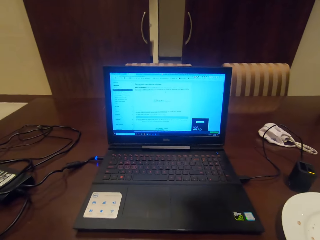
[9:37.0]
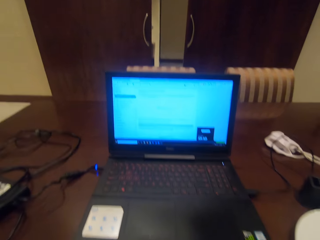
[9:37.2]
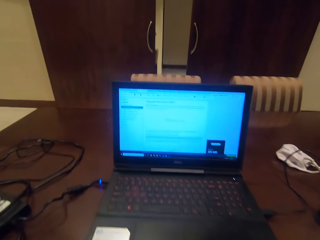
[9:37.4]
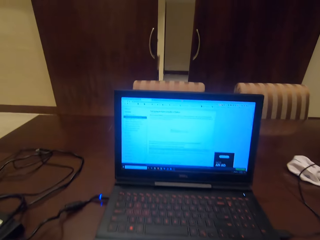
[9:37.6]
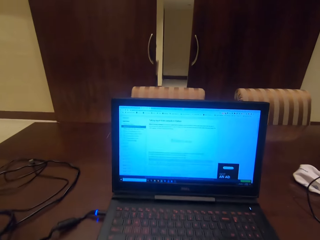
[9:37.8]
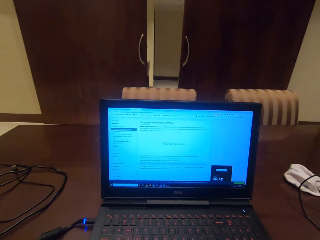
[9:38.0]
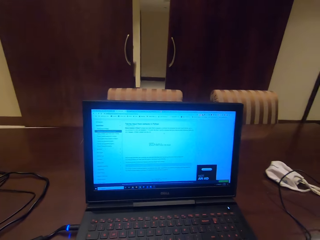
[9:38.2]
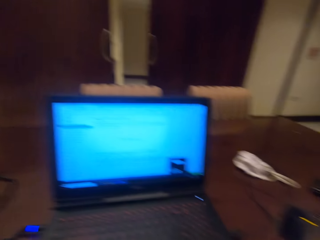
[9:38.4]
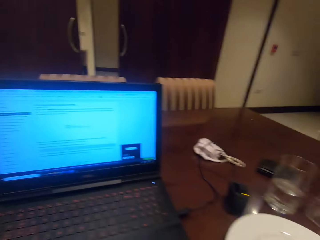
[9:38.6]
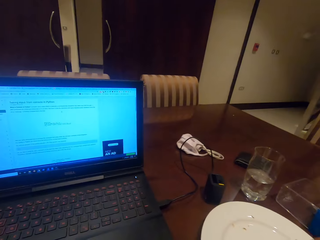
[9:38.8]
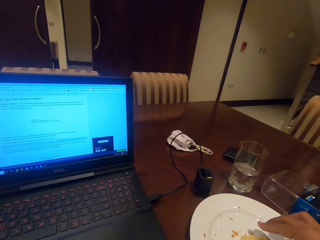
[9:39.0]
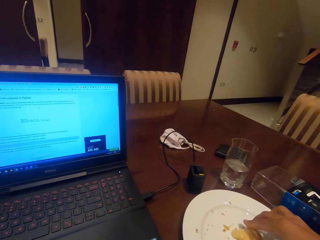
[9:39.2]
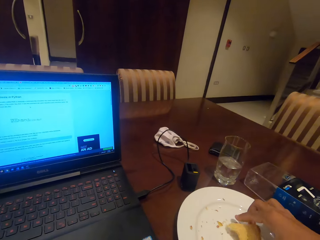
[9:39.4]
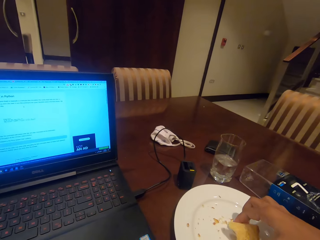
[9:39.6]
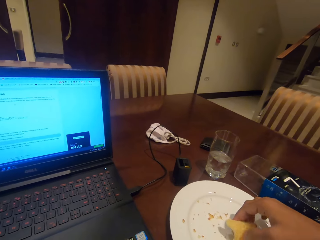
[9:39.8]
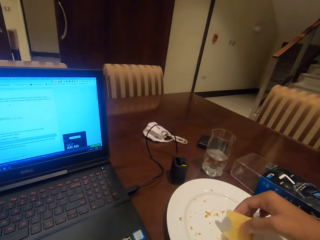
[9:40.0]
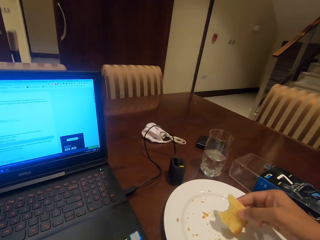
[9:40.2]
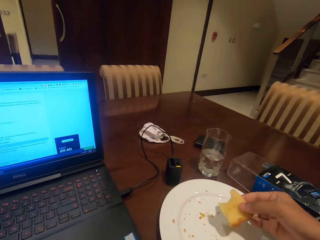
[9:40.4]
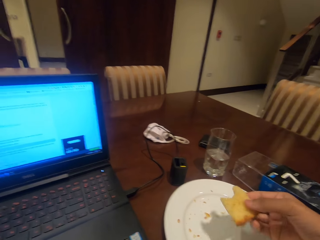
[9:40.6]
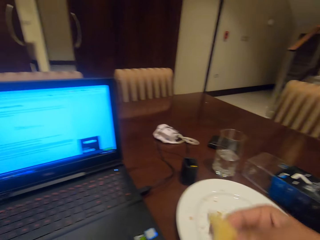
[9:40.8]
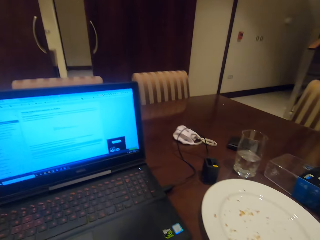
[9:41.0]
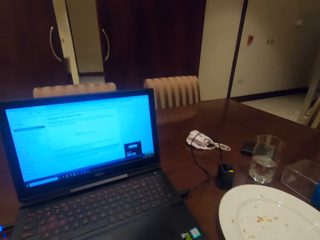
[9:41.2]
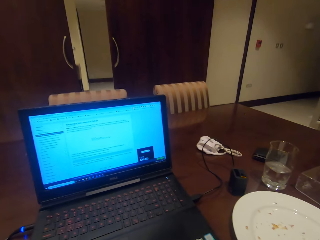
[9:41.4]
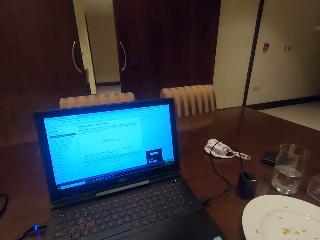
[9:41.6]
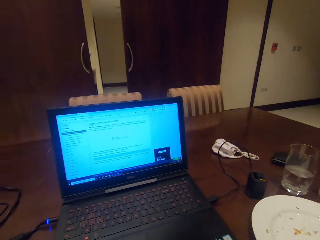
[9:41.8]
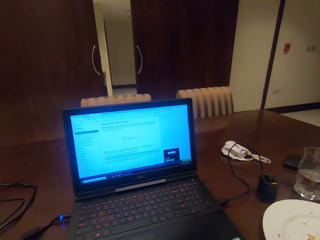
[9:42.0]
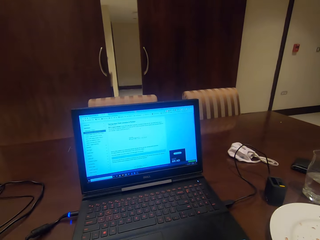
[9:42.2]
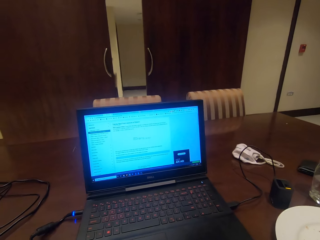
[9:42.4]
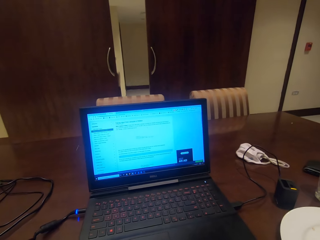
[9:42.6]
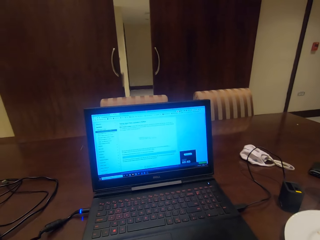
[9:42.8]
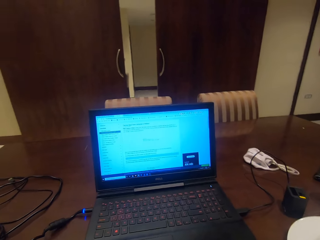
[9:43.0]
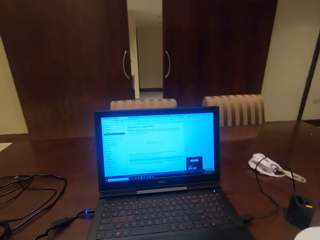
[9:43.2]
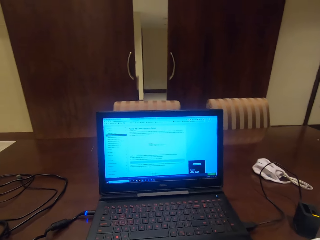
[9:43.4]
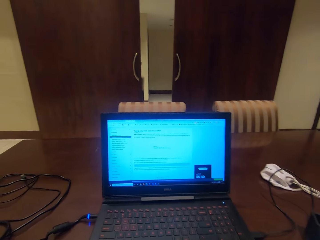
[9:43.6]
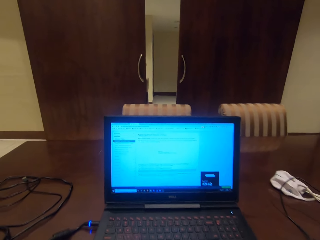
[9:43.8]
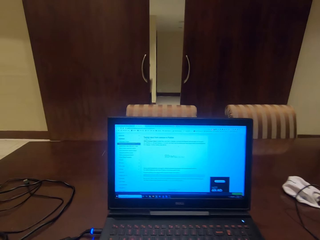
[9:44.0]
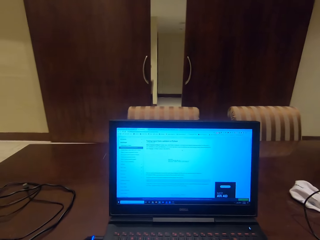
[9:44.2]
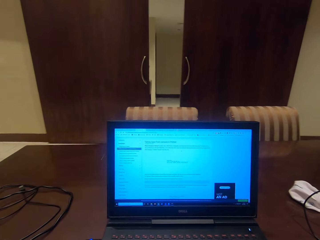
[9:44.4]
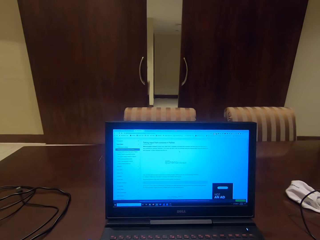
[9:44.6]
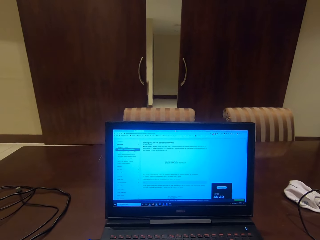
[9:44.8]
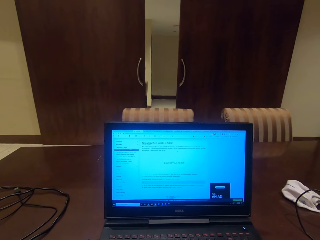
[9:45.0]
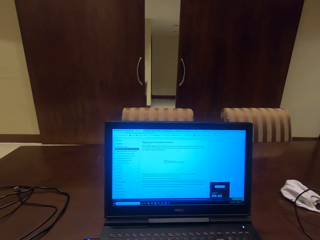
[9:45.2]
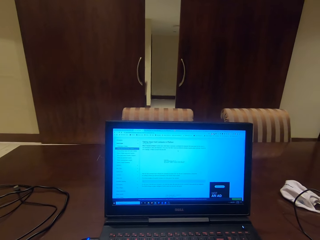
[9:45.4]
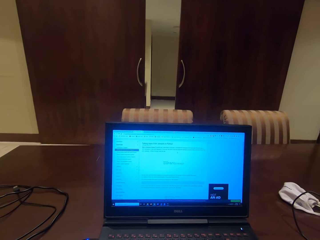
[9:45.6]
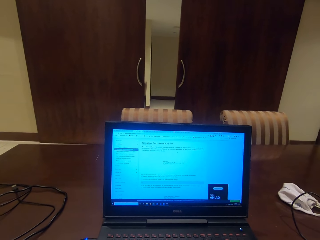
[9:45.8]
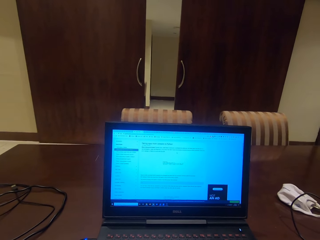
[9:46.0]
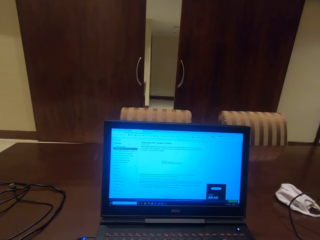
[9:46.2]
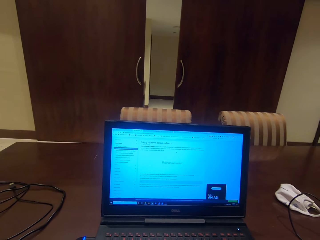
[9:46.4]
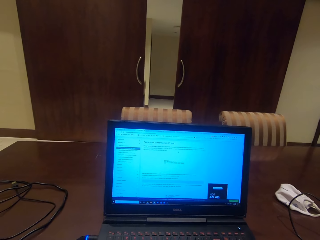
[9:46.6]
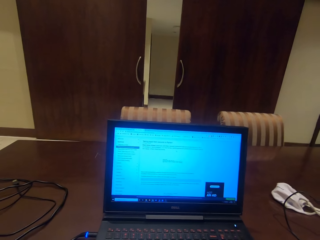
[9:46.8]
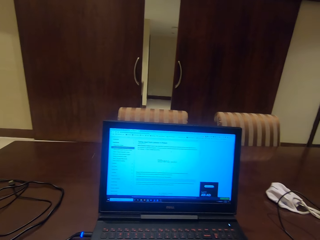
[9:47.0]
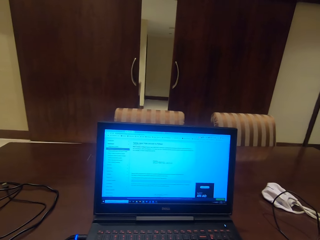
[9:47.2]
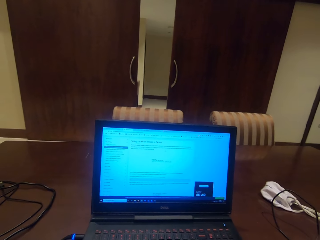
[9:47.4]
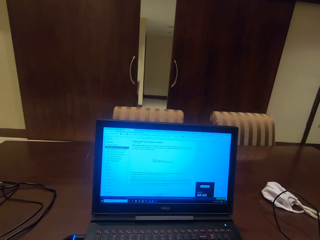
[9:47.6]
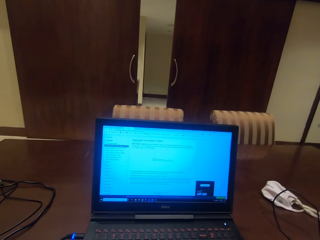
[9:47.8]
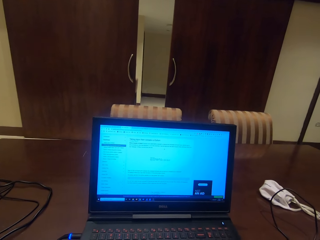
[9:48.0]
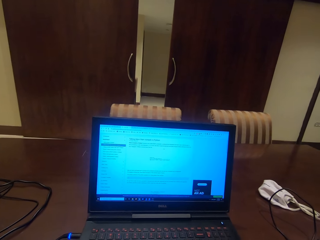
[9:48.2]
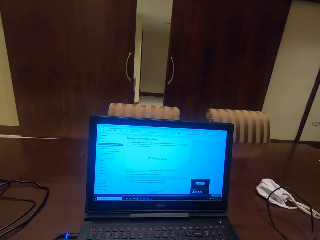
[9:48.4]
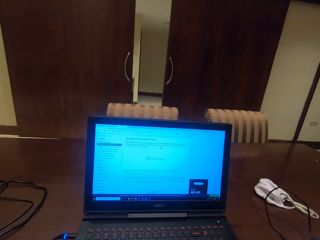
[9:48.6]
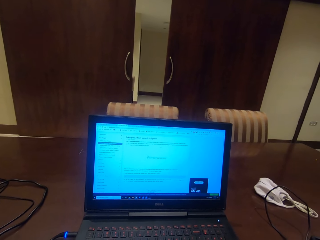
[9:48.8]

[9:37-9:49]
The camera wearer picks a cake slice from the plate. They eat the cake. They go through their laptop.

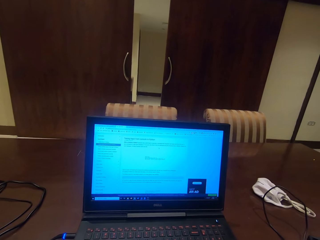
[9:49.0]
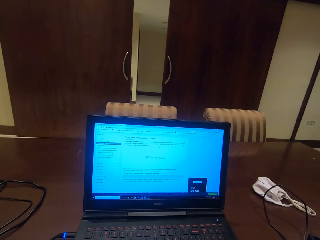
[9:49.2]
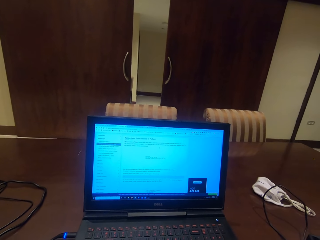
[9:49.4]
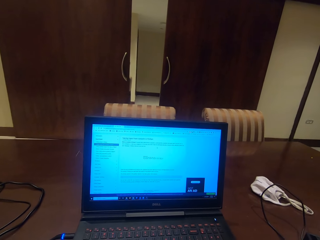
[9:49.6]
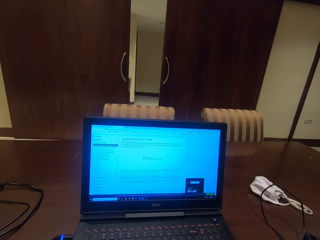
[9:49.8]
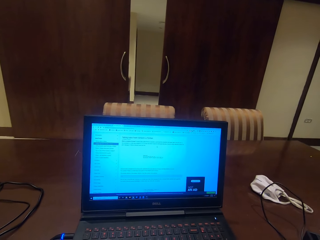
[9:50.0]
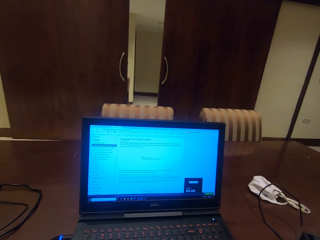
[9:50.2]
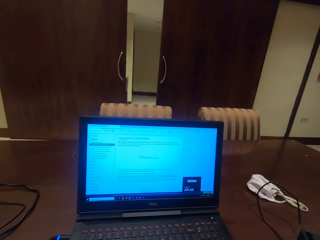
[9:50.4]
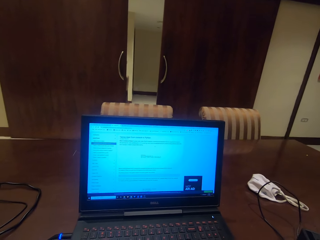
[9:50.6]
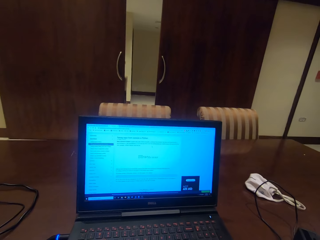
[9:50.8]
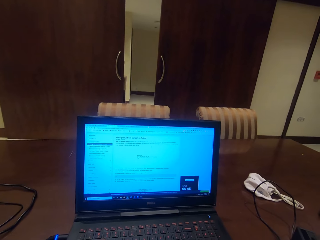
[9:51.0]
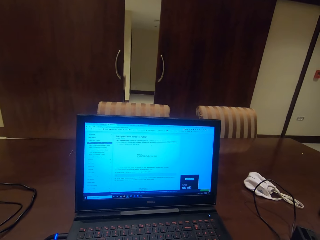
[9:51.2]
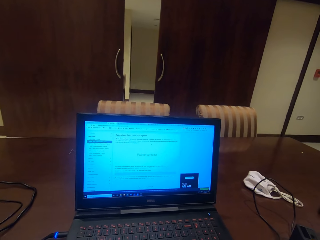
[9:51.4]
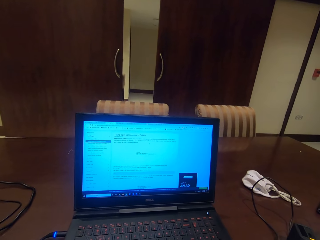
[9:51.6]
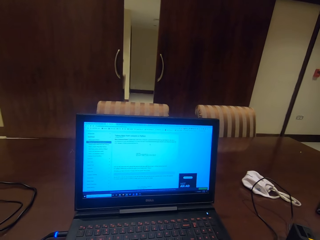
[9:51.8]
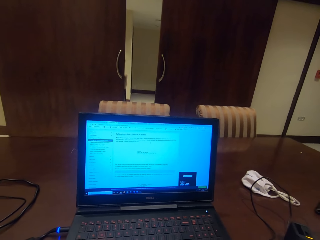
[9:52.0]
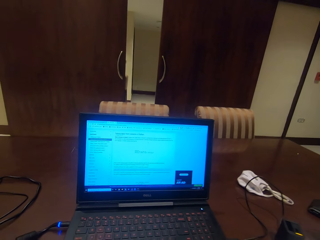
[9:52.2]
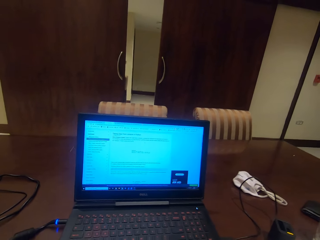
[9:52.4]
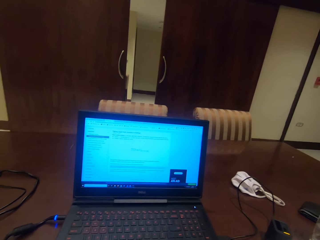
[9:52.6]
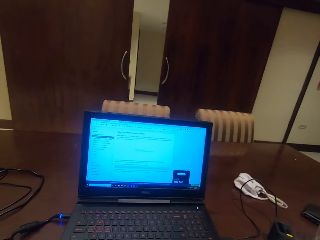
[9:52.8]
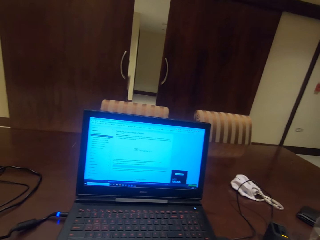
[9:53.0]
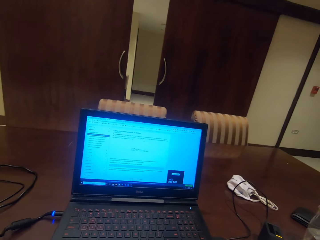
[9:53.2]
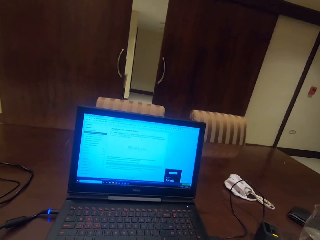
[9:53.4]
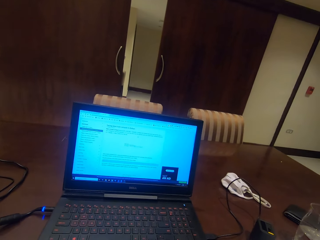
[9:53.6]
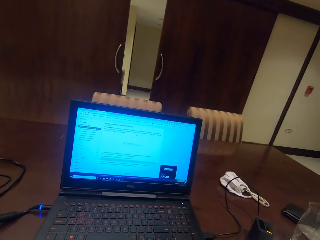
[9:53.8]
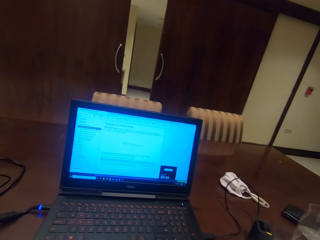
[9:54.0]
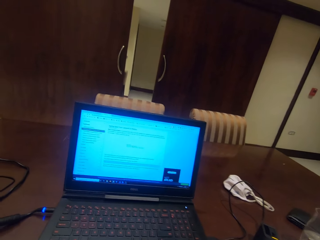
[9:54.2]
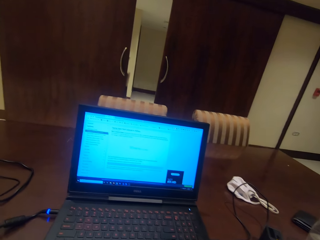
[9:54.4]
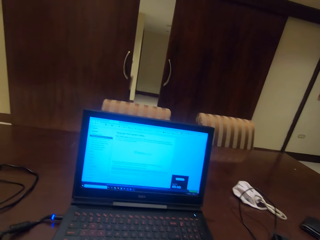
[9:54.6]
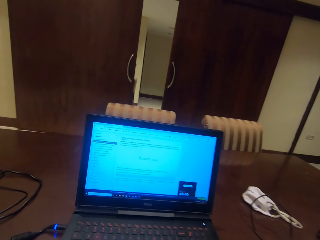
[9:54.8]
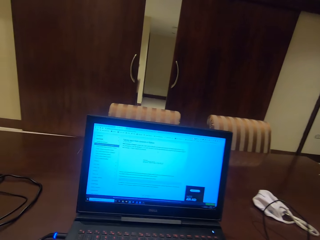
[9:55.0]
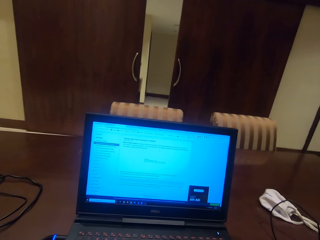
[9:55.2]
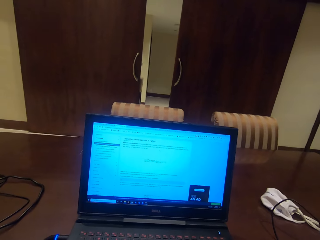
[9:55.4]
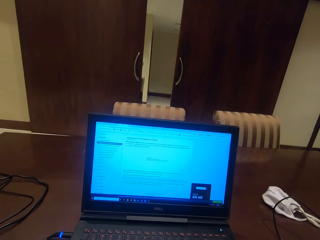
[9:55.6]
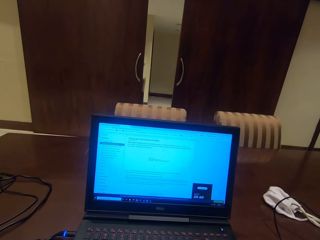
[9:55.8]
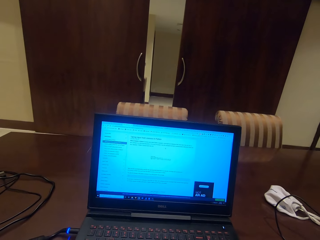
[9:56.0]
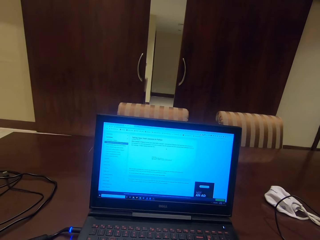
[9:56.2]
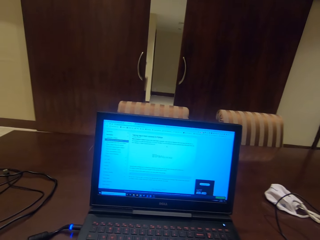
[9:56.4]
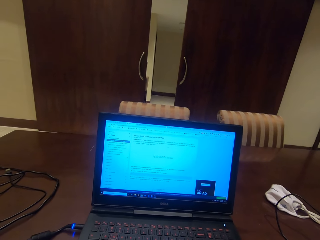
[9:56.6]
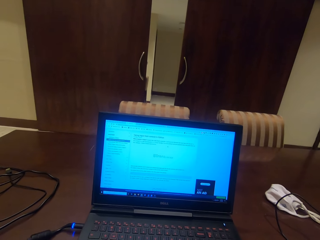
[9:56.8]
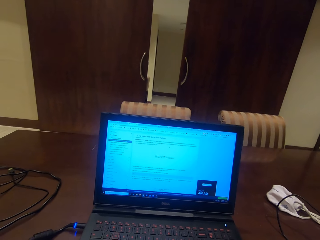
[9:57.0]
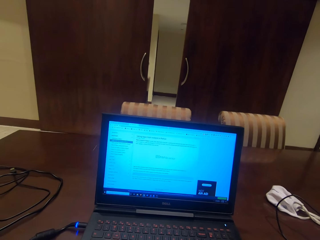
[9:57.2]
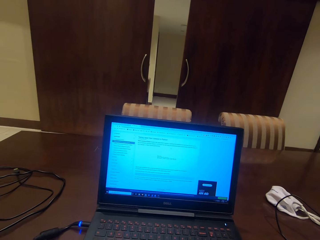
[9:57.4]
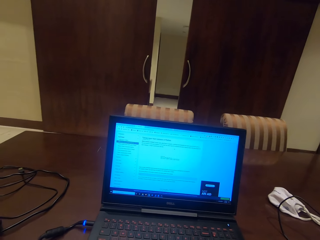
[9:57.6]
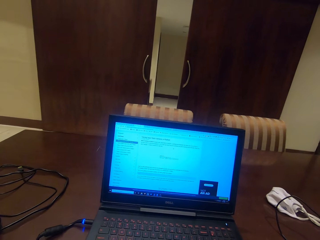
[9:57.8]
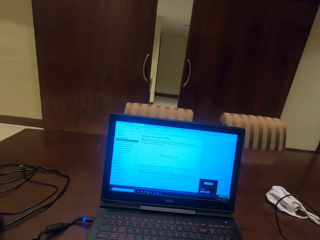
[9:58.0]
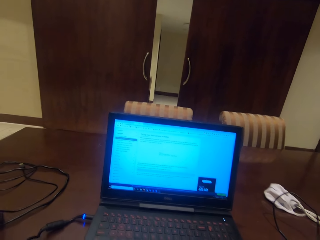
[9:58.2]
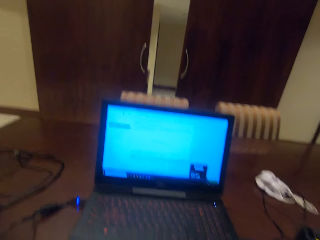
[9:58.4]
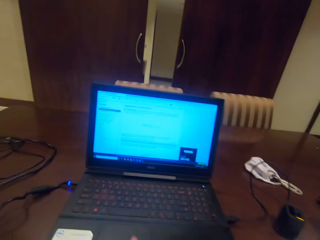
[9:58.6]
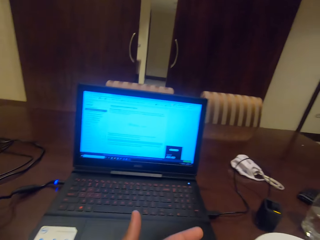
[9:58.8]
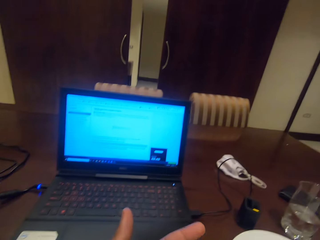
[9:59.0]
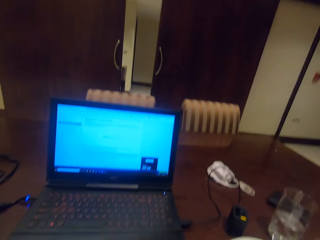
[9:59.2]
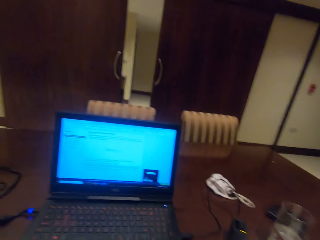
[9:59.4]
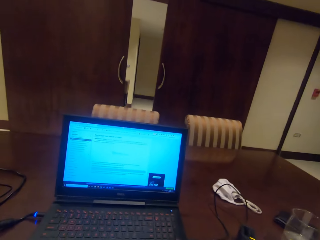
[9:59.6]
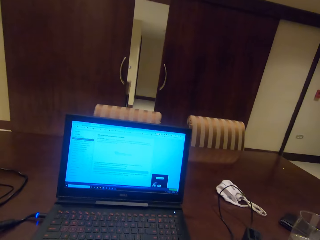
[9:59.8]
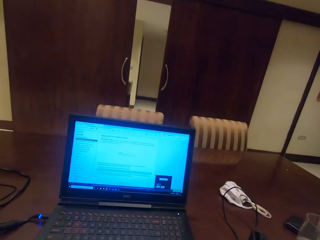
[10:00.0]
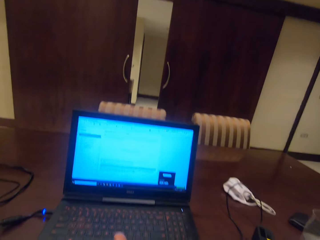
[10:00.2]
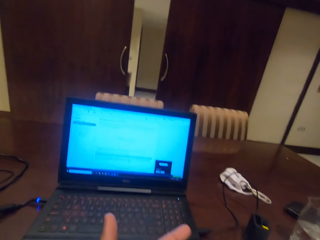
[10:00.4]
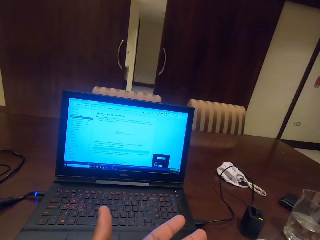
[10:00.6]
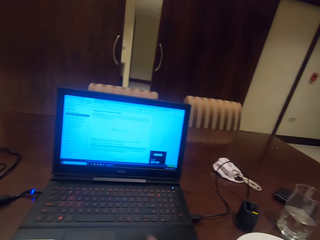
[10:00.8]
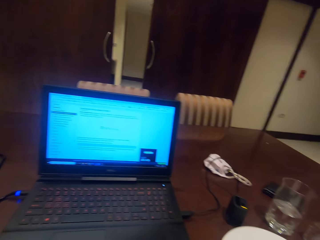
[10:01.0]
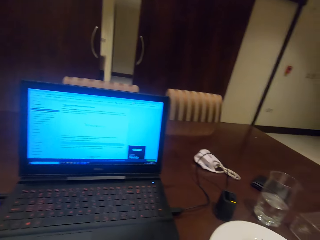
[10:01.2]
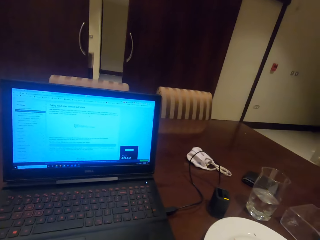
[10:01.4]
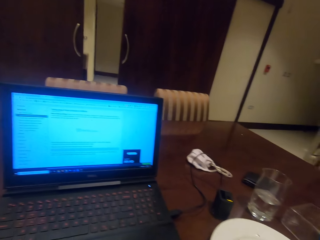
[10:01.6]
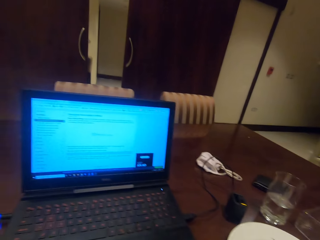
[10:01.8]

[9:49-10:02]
The camera wearer checks his left hand.
